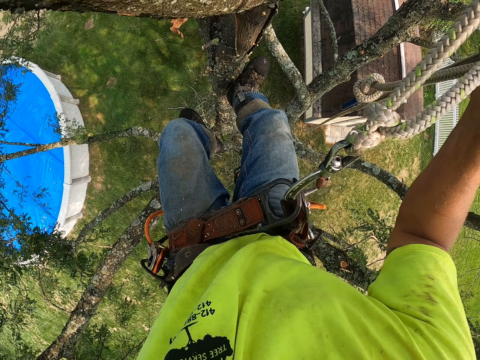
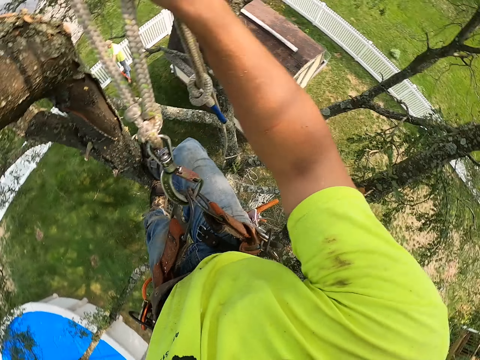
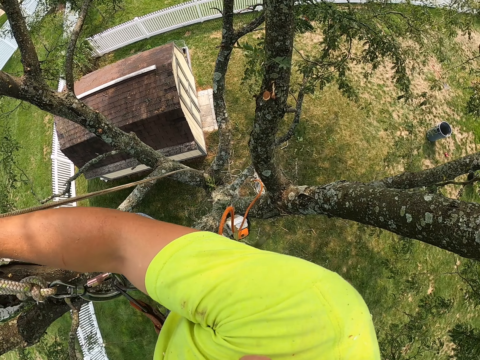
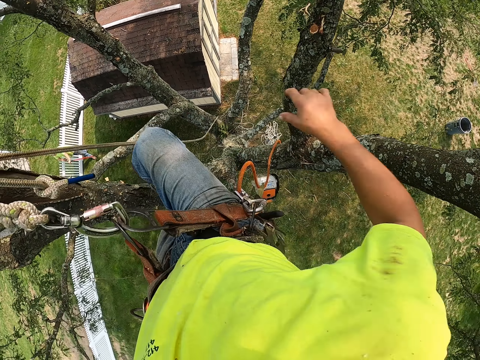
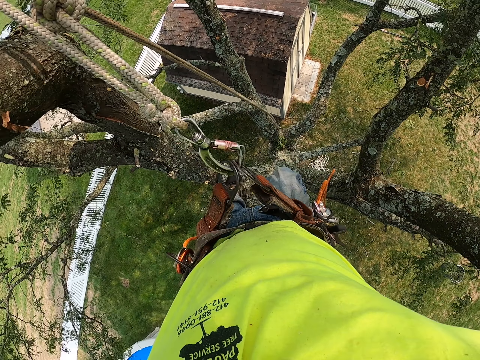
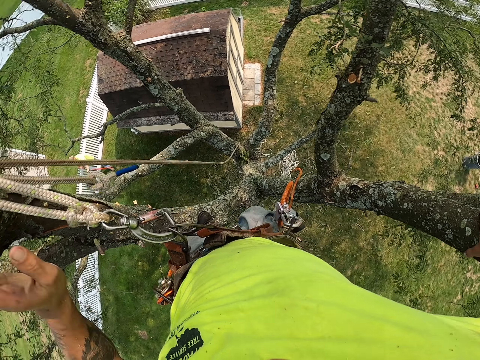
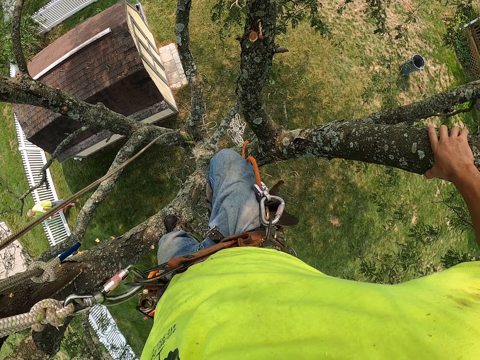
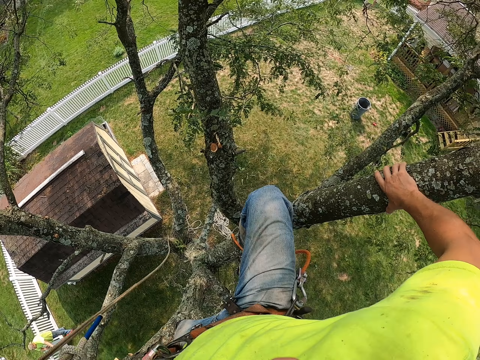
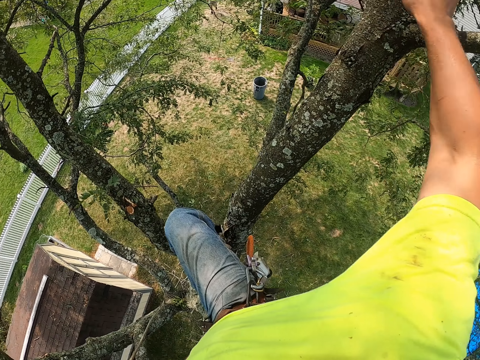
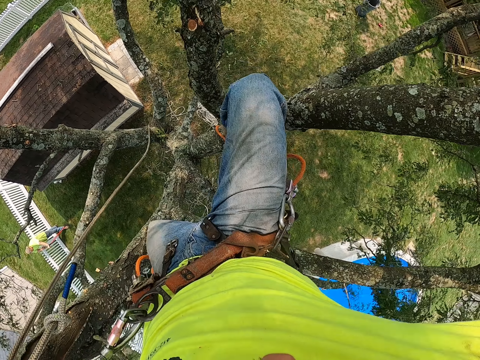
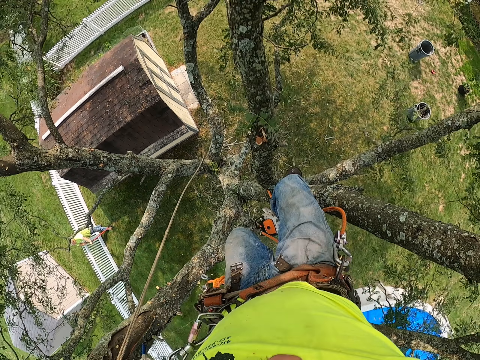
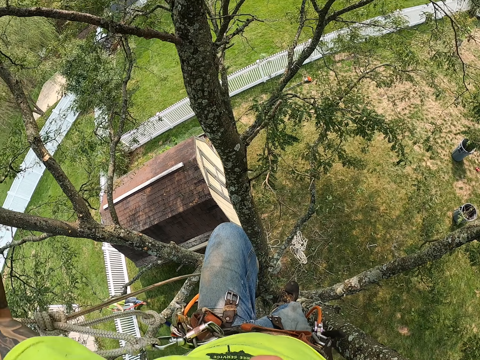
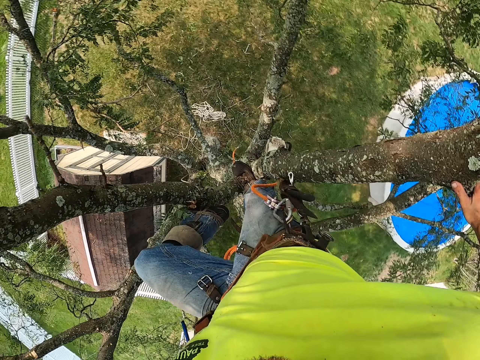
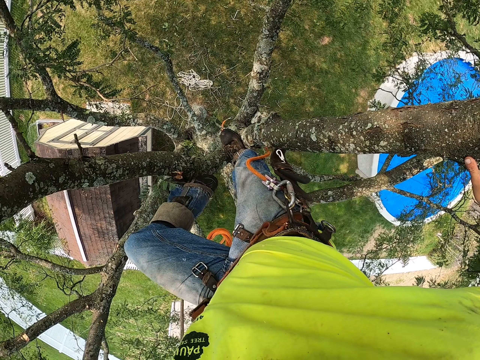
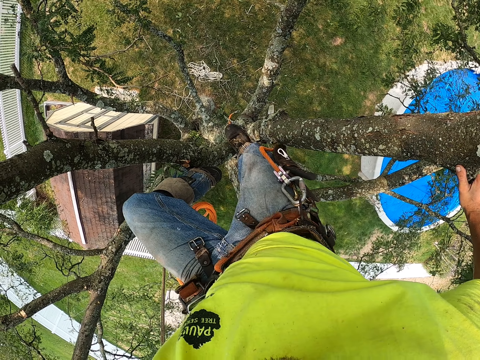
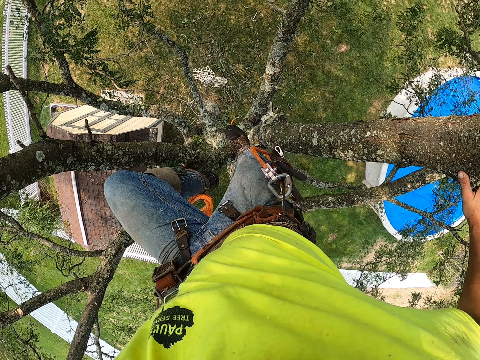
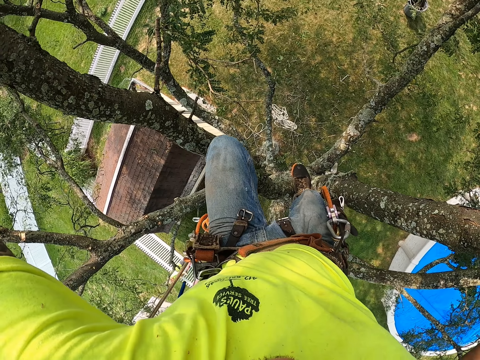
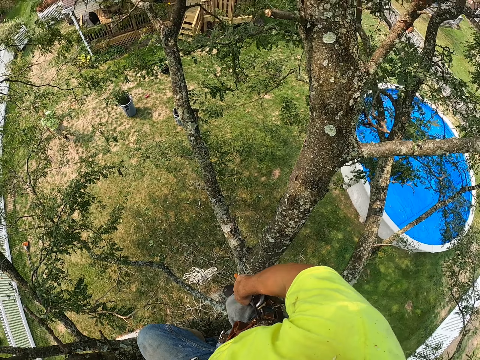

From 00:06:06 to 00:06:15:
The camera wearer moves from the branch of the tree to another branch of the tree. They climb up the tree.

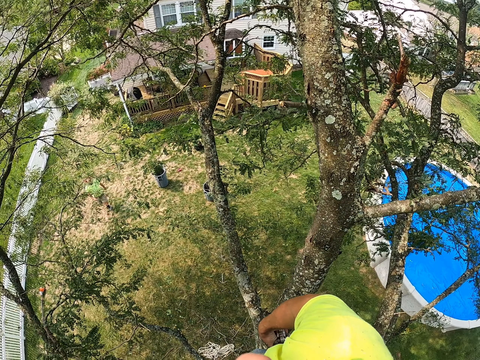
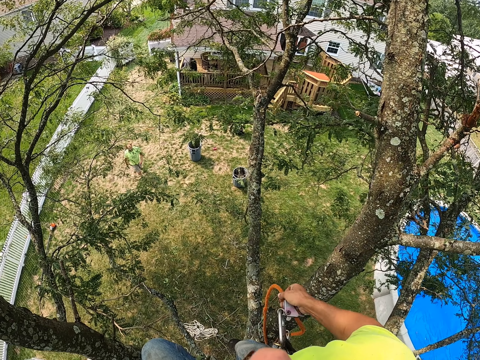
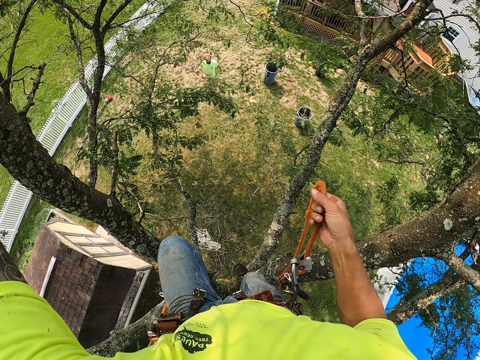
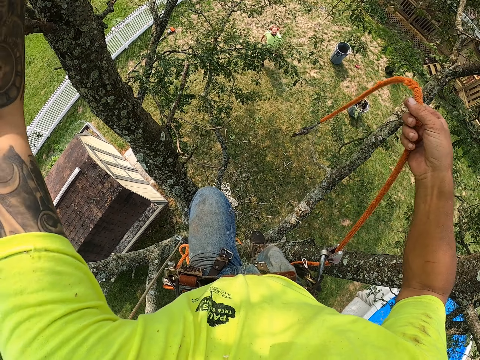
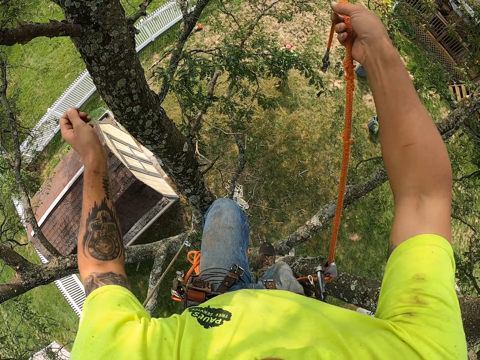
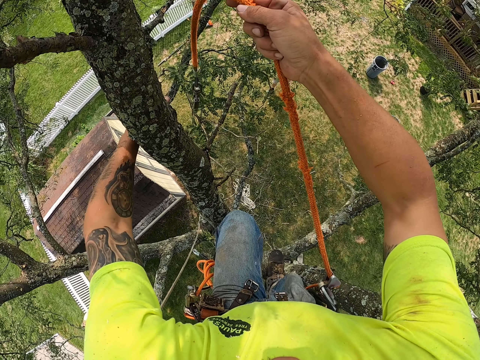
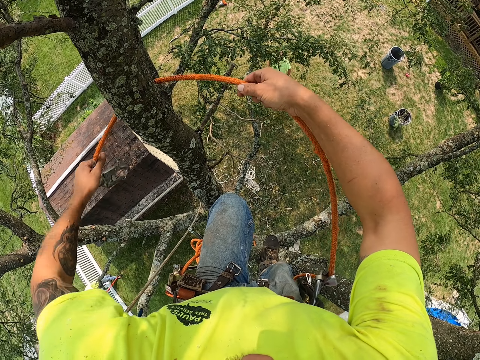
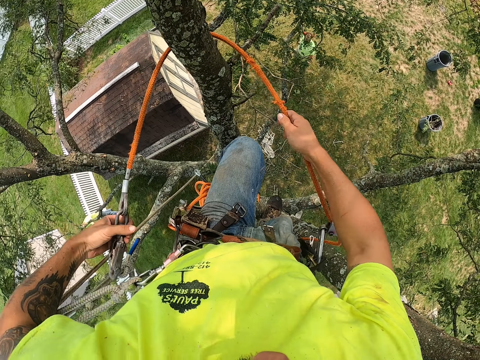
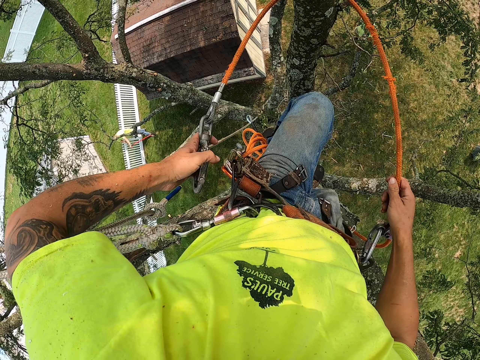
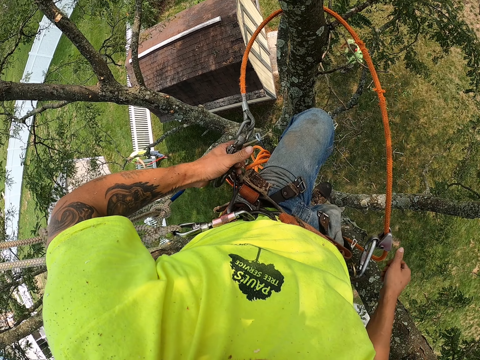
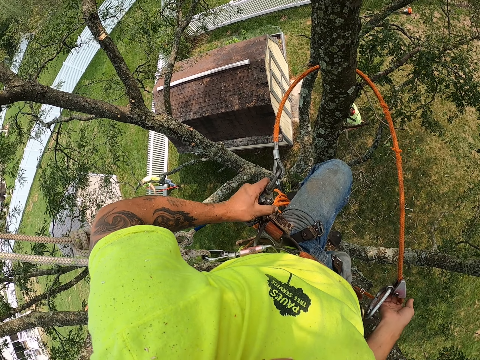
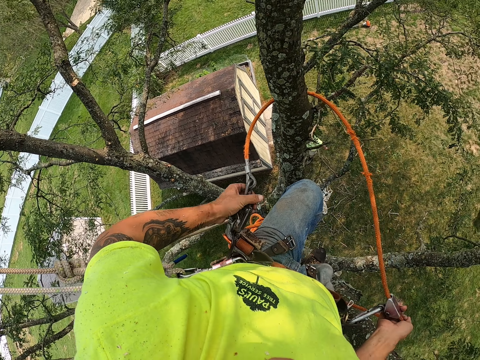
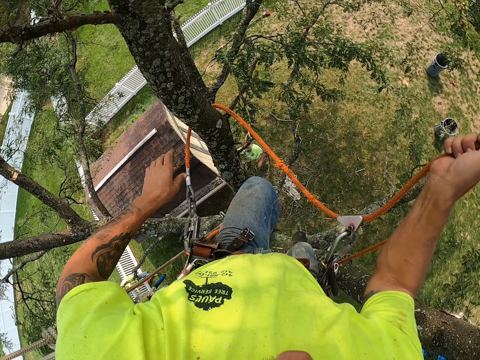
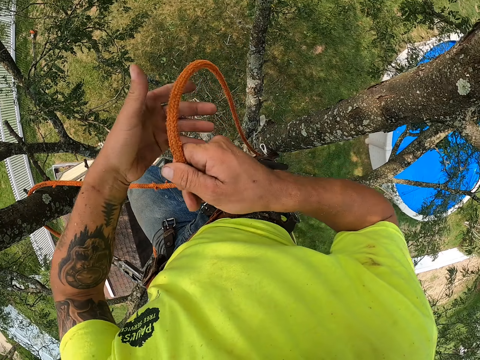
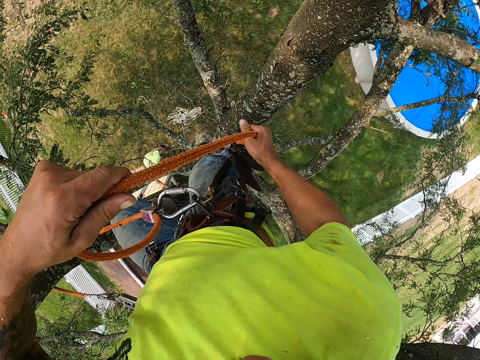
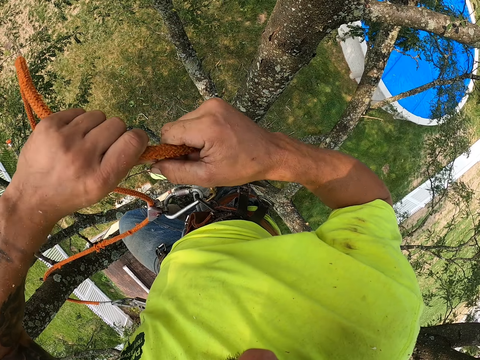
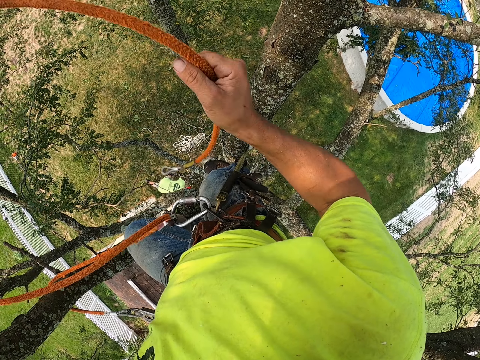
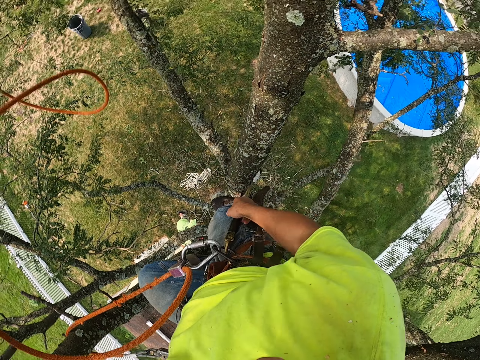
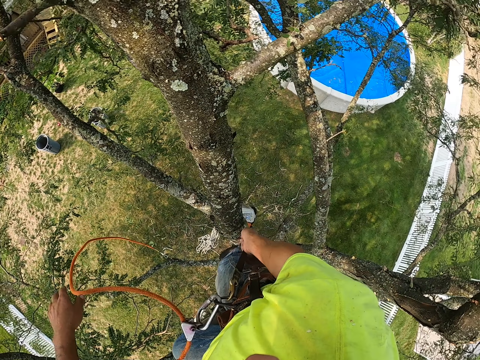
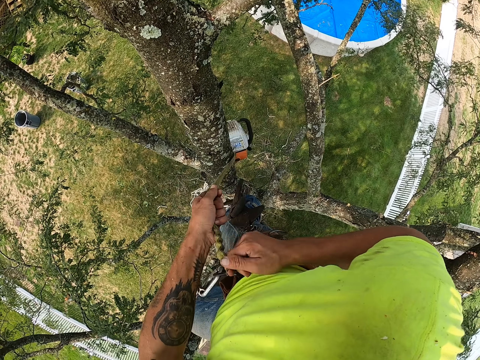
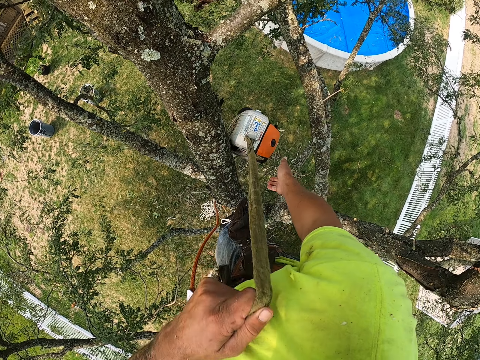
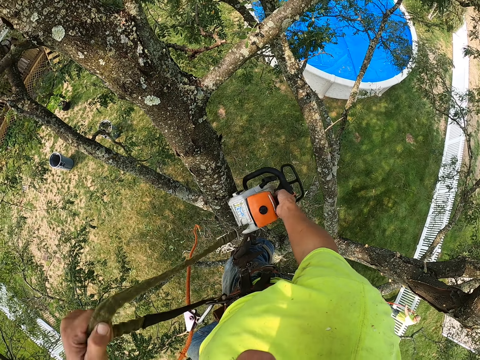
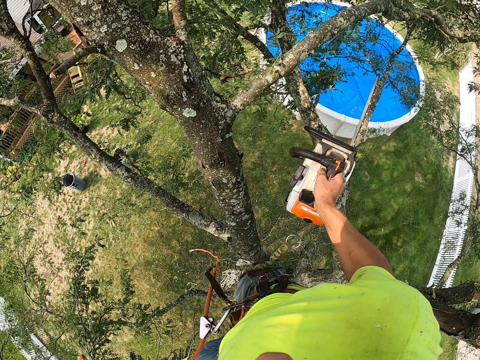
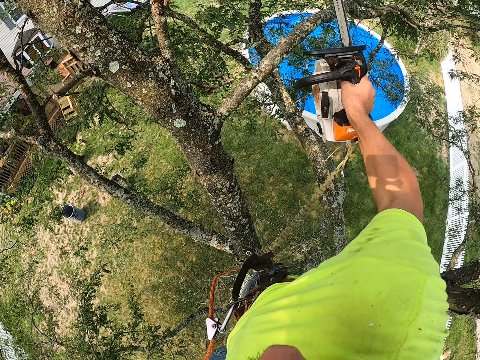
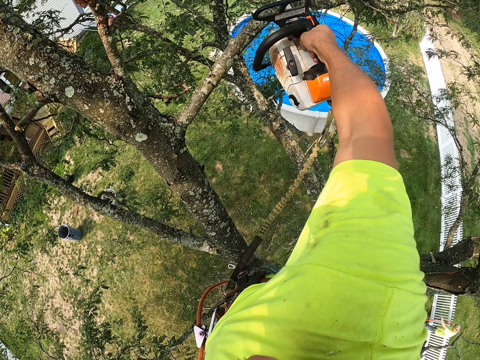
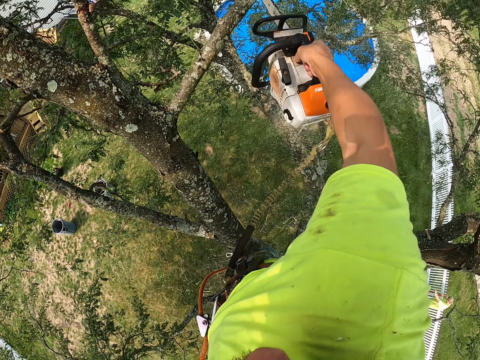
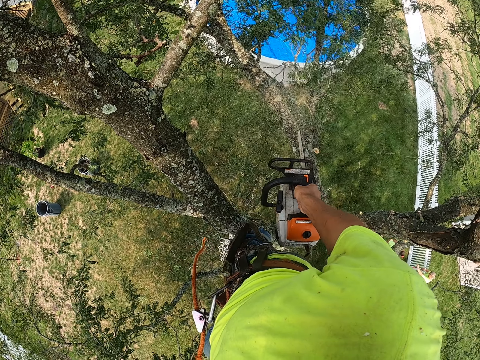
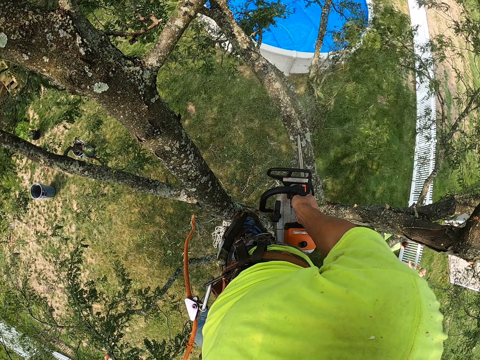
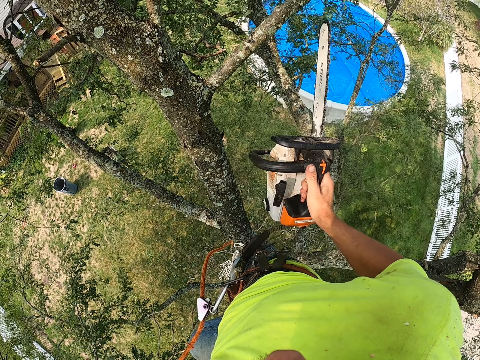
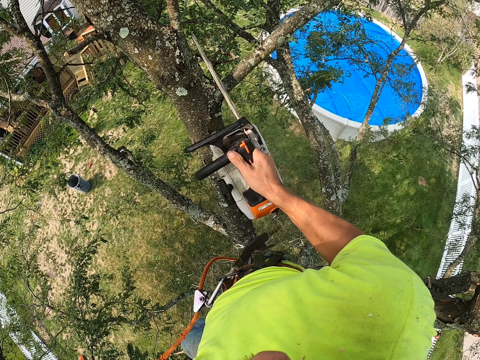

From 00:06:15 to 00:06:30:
The camera wearer pulls up the rope with his right hand. He locks the rope. He holds the rope with his left hand. He fastens the adjustable grip hitch to his belt with his left hand. He pulls up the rope with his right hand. He pulls up the chain saw with his hands. He holds the chain saw with his right hand. He cuts off some branches of the tree with the chain saw in his right hand.

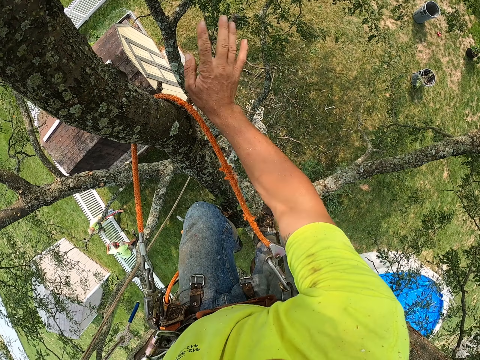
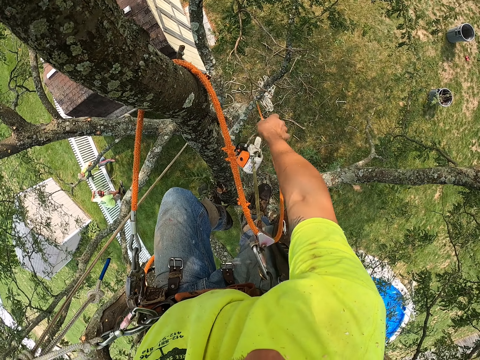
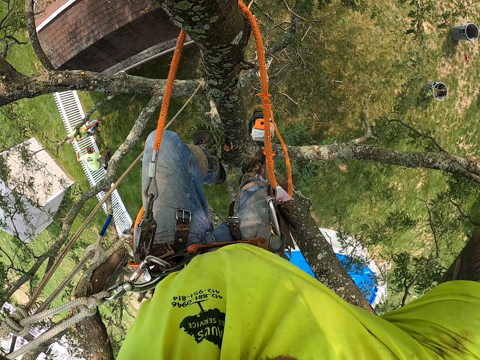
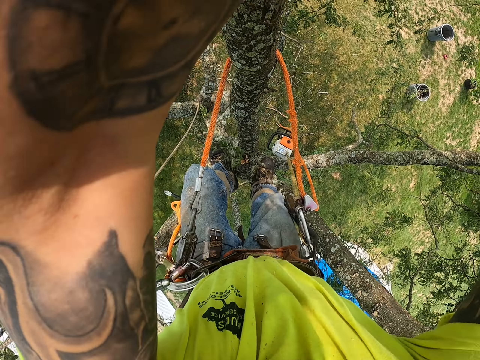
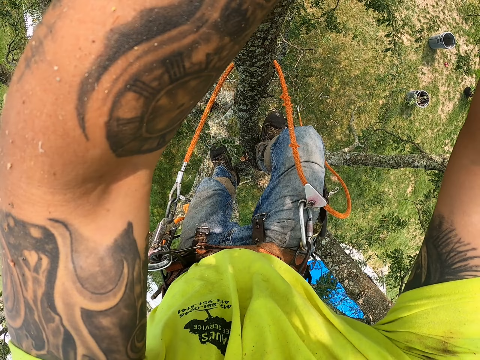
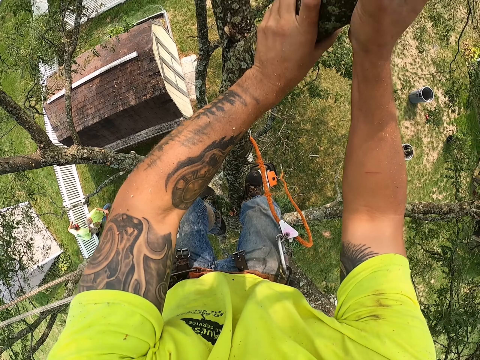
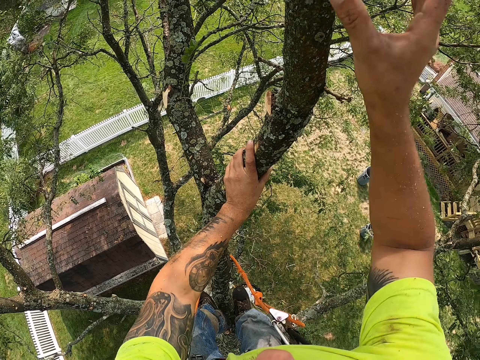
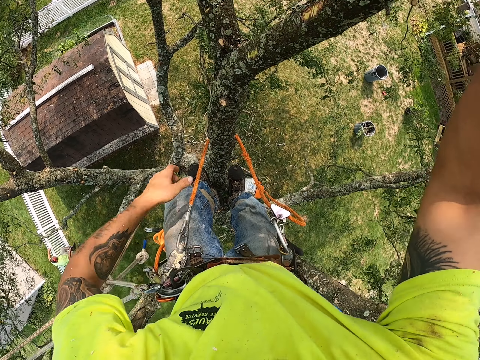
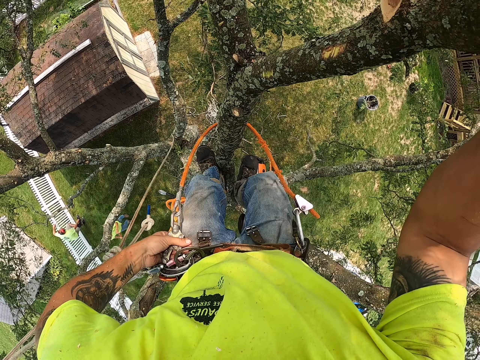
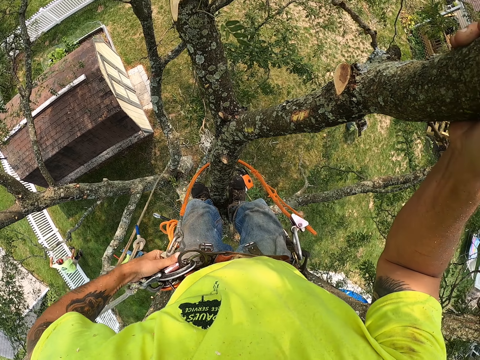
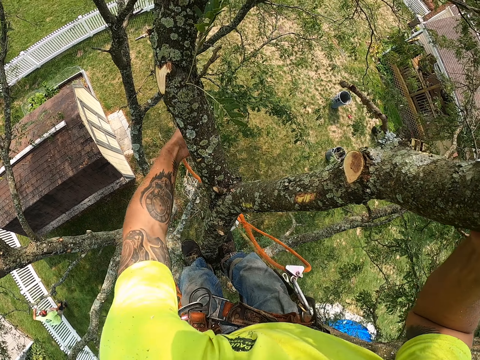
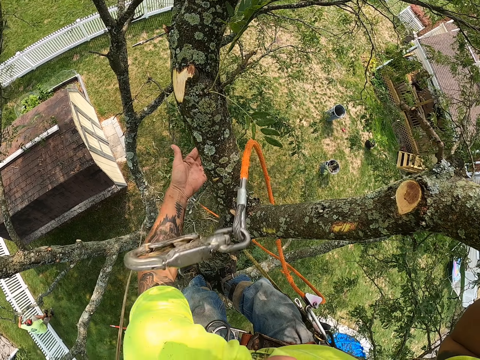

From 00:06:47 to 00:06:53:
The camera wearer climbs up the tree with his hands. He unlocks the rope. He removes the adjustable grip hitch from his belt with his left hand. He throws the adjustable grip hitch with his left hand.
